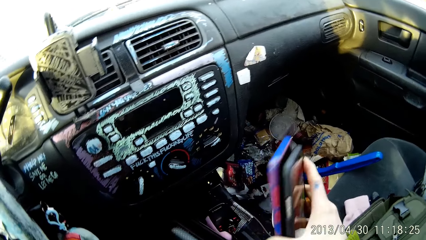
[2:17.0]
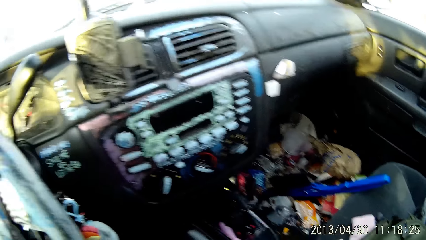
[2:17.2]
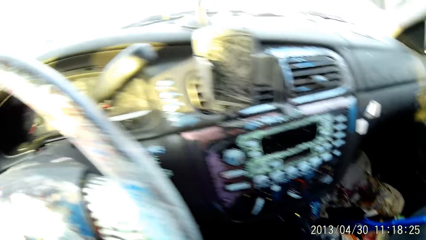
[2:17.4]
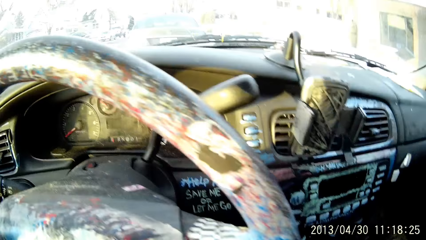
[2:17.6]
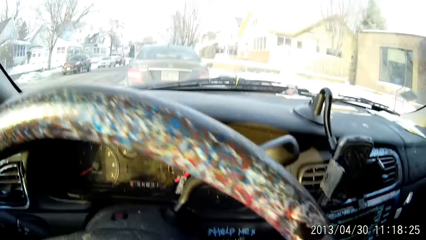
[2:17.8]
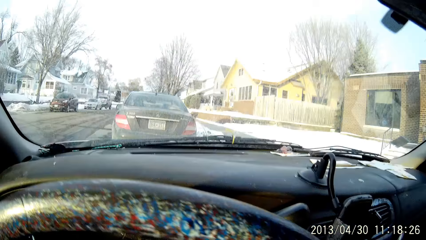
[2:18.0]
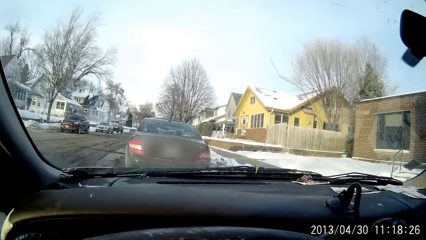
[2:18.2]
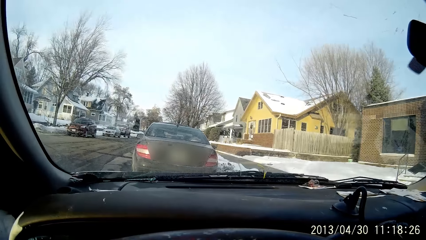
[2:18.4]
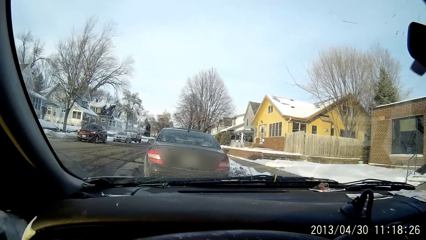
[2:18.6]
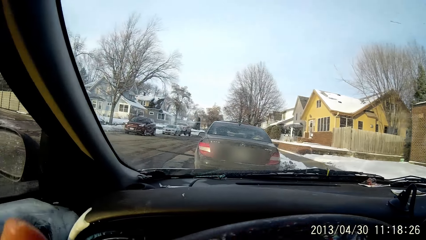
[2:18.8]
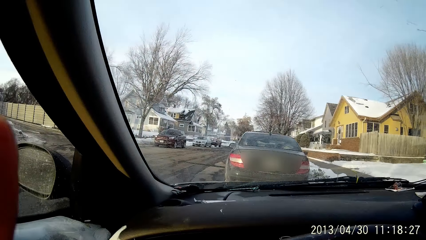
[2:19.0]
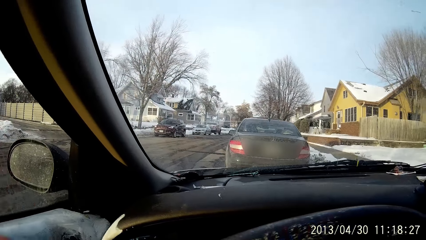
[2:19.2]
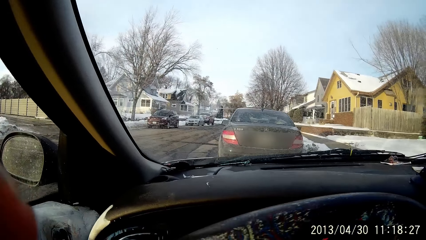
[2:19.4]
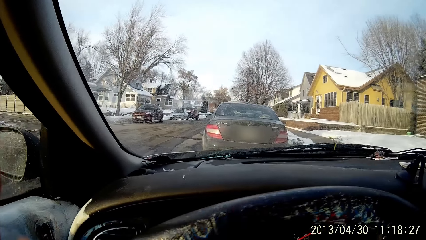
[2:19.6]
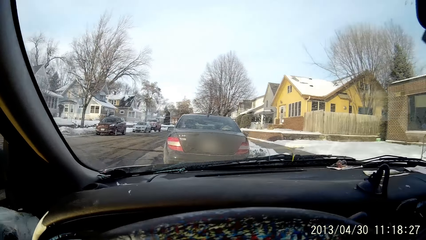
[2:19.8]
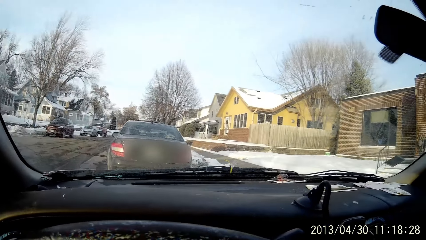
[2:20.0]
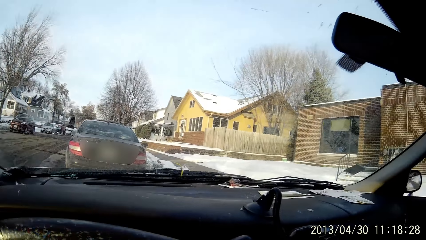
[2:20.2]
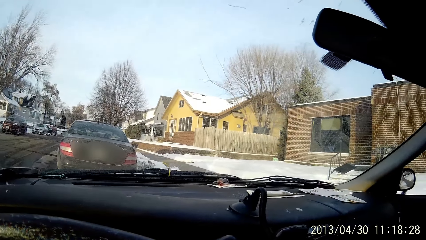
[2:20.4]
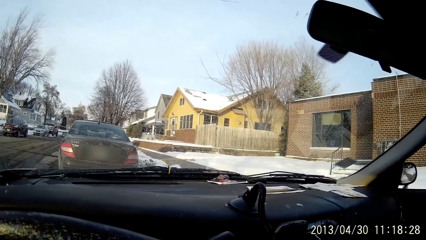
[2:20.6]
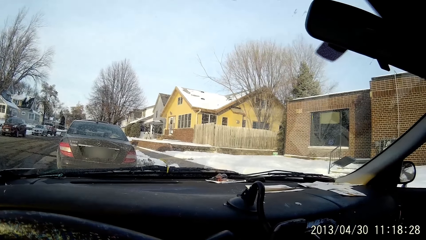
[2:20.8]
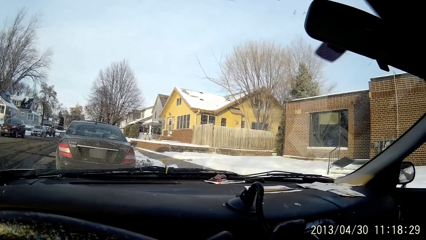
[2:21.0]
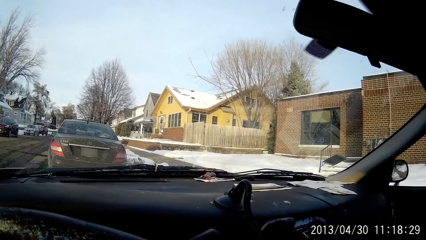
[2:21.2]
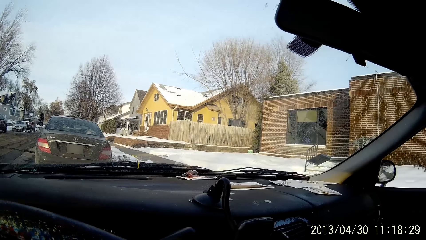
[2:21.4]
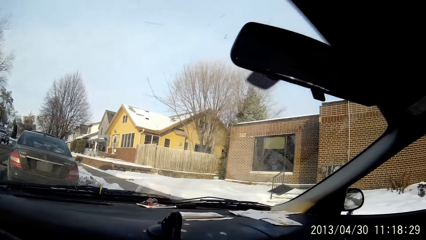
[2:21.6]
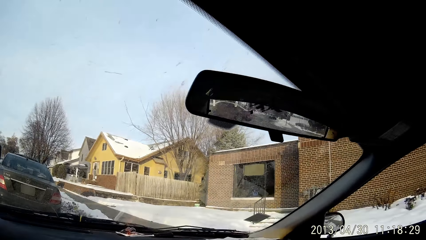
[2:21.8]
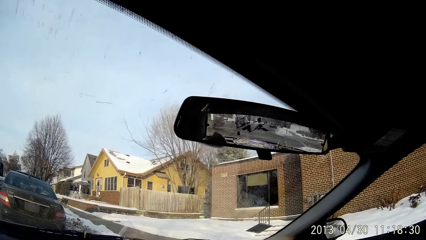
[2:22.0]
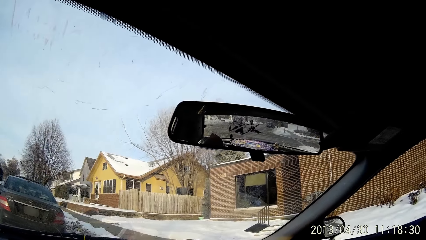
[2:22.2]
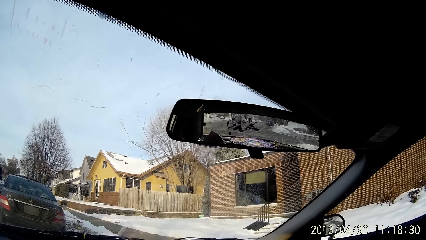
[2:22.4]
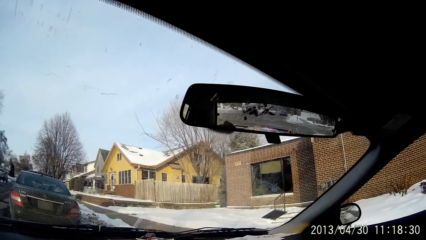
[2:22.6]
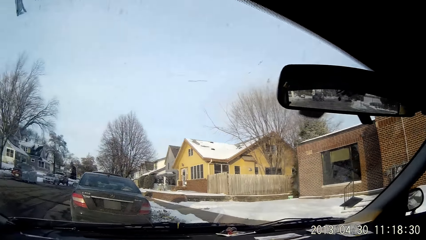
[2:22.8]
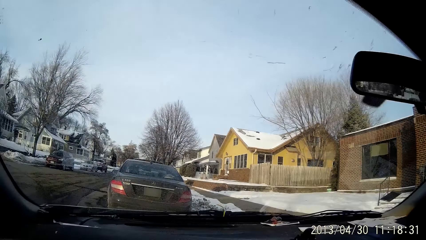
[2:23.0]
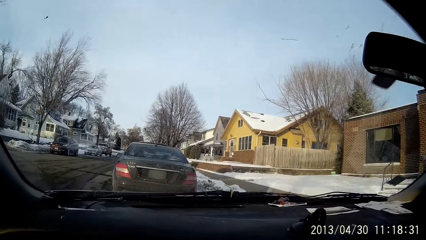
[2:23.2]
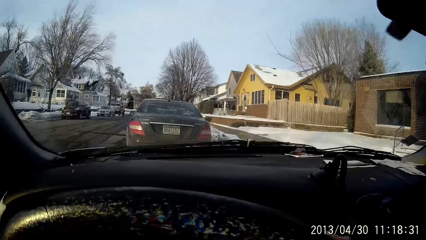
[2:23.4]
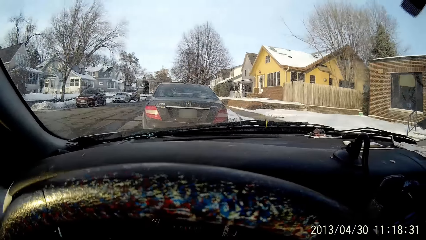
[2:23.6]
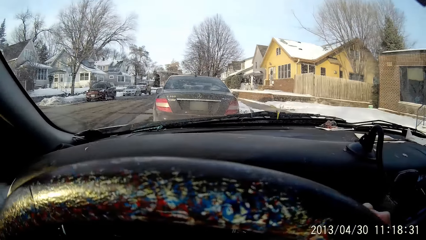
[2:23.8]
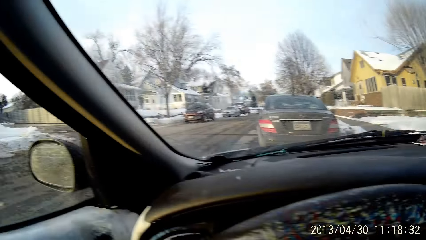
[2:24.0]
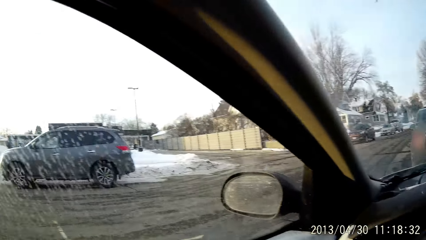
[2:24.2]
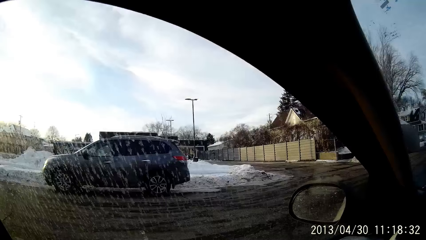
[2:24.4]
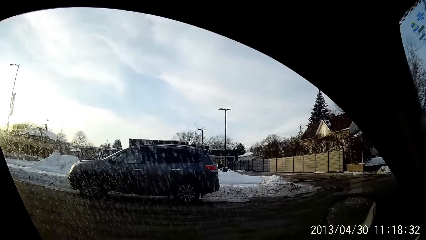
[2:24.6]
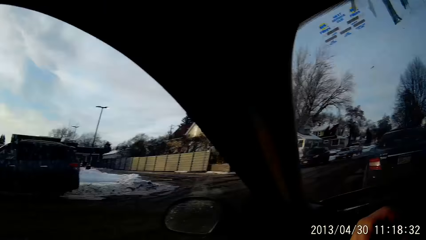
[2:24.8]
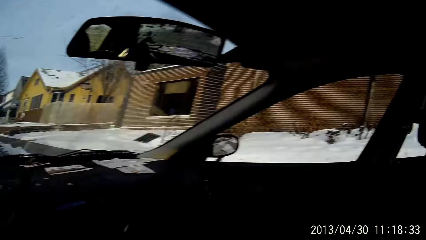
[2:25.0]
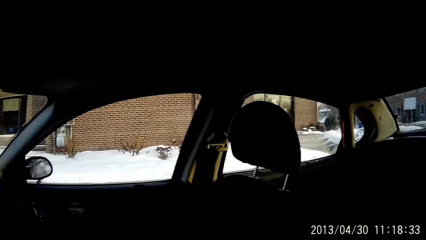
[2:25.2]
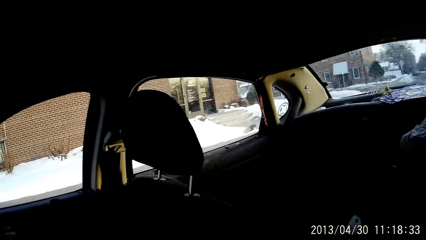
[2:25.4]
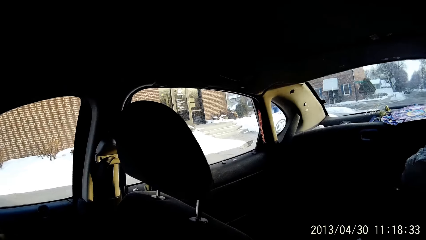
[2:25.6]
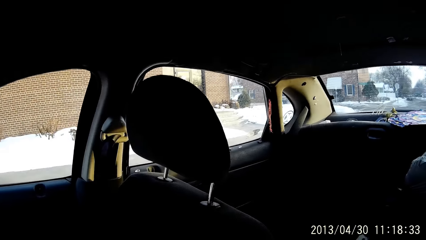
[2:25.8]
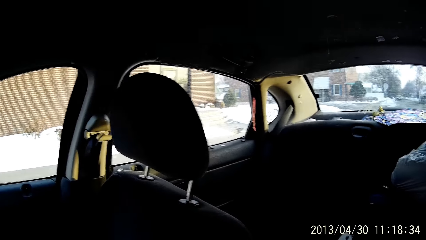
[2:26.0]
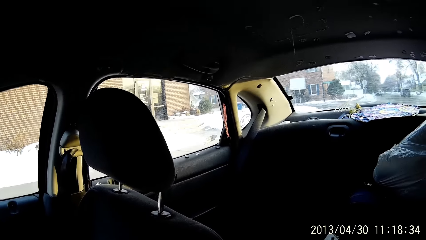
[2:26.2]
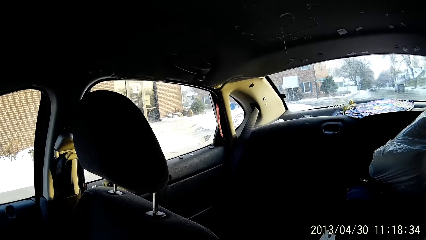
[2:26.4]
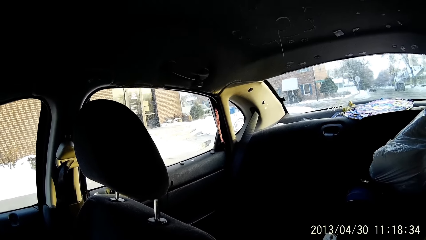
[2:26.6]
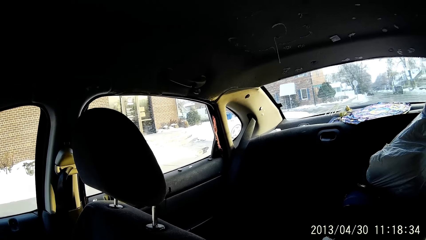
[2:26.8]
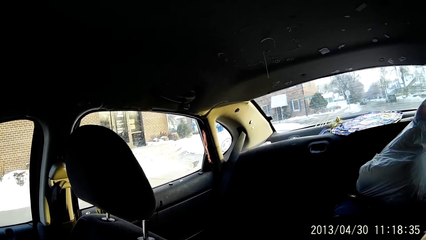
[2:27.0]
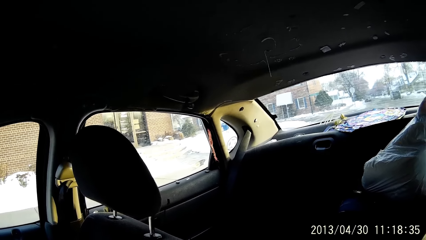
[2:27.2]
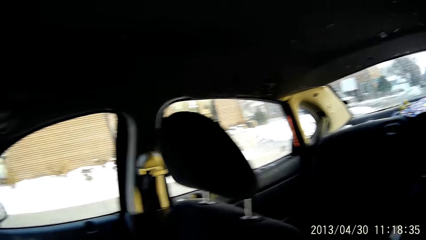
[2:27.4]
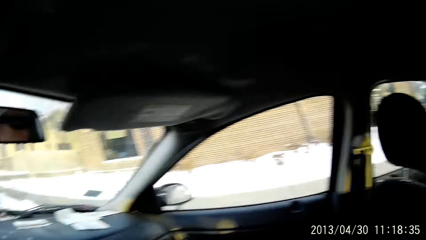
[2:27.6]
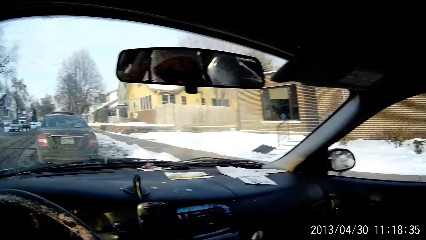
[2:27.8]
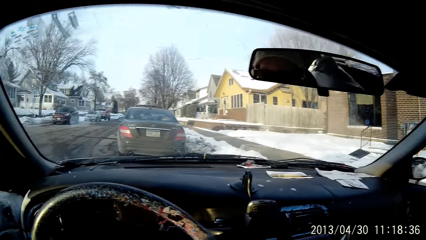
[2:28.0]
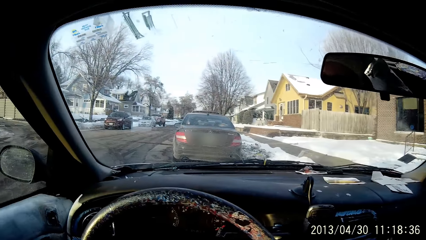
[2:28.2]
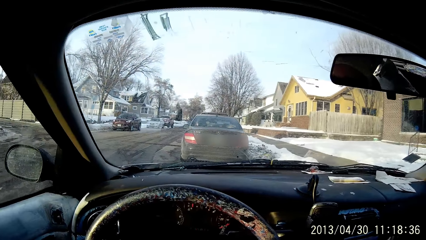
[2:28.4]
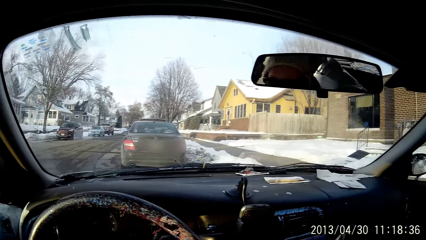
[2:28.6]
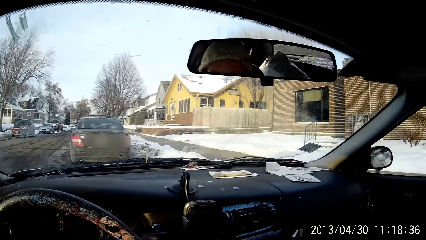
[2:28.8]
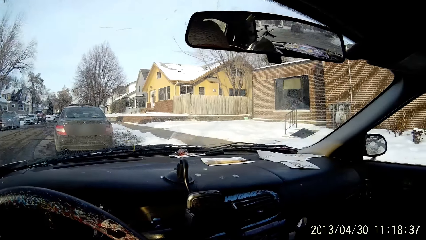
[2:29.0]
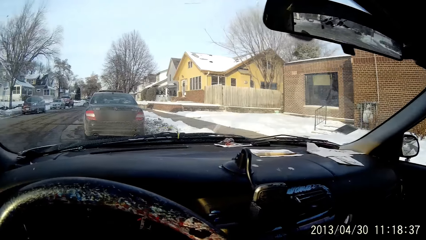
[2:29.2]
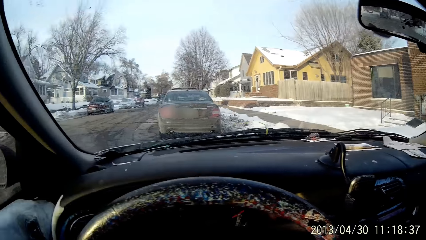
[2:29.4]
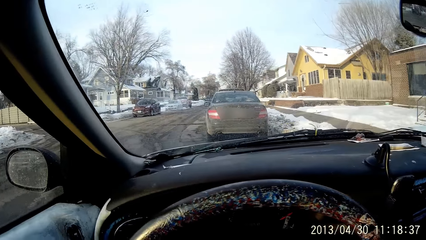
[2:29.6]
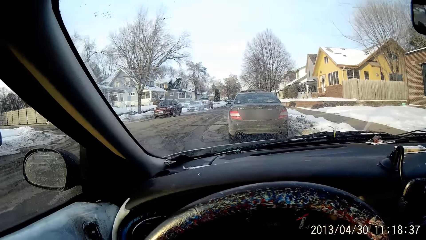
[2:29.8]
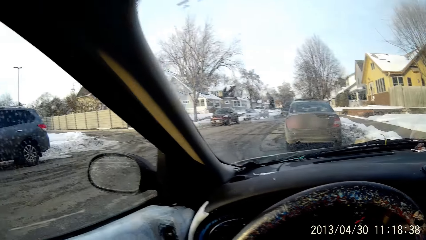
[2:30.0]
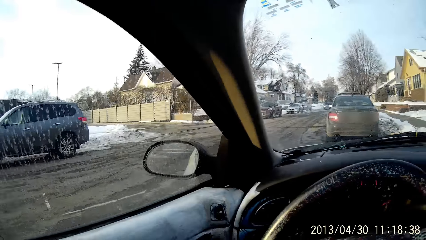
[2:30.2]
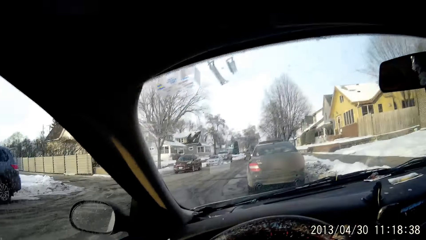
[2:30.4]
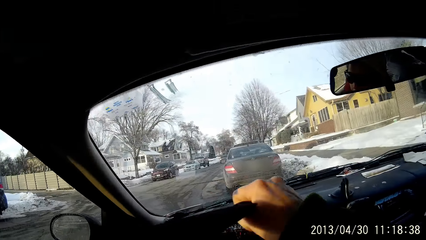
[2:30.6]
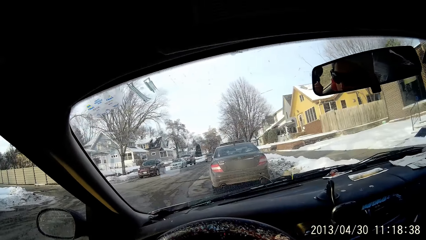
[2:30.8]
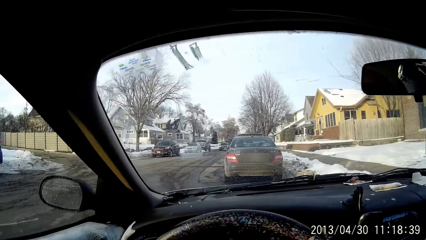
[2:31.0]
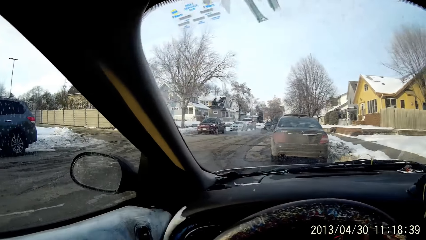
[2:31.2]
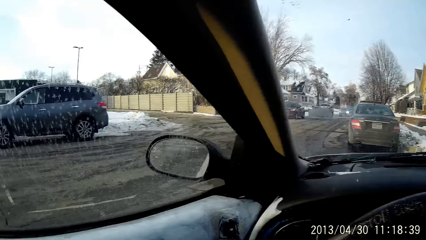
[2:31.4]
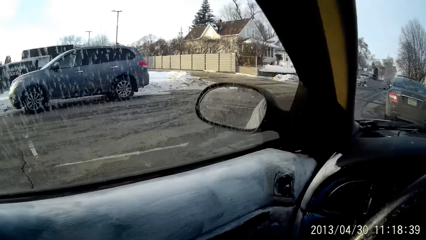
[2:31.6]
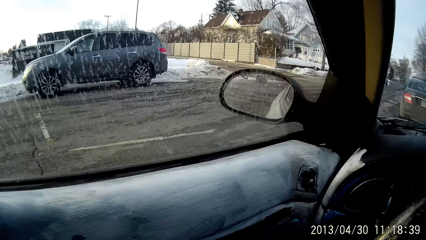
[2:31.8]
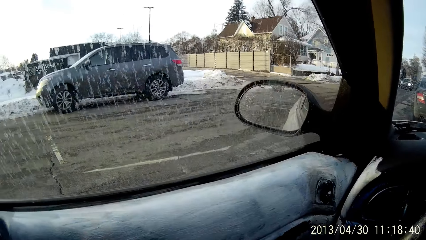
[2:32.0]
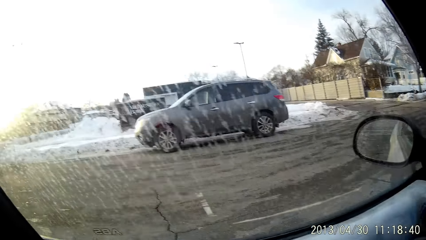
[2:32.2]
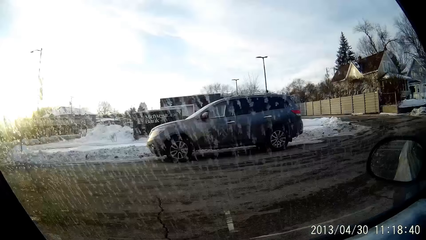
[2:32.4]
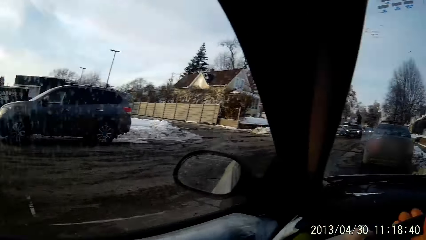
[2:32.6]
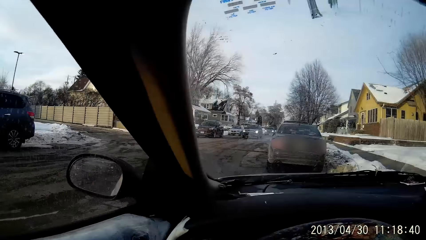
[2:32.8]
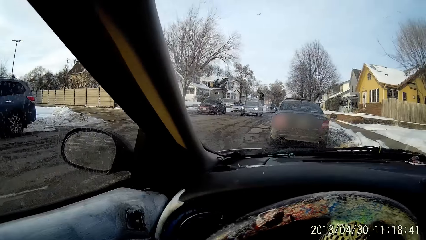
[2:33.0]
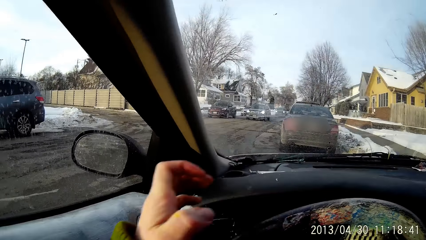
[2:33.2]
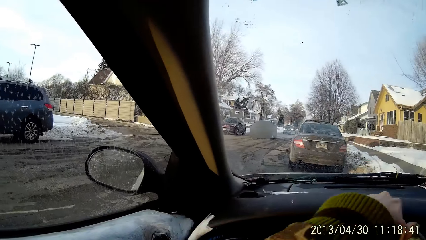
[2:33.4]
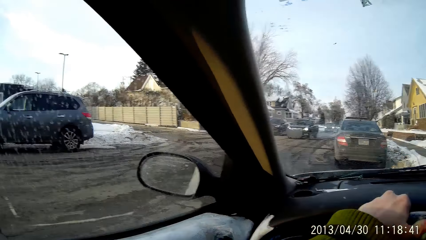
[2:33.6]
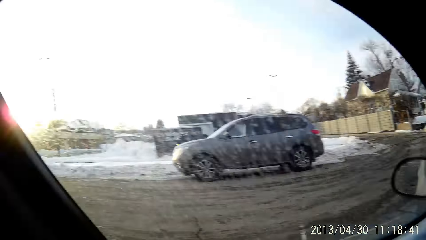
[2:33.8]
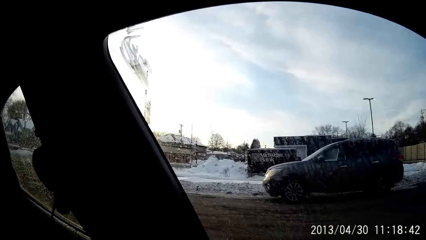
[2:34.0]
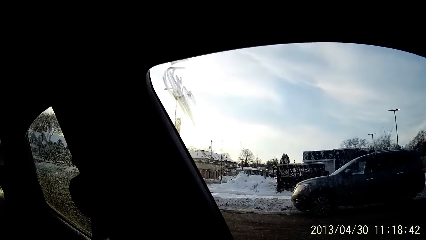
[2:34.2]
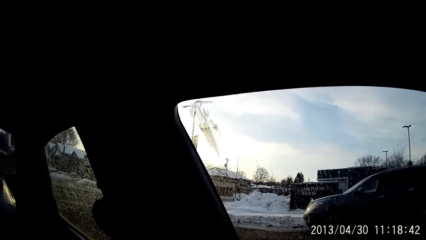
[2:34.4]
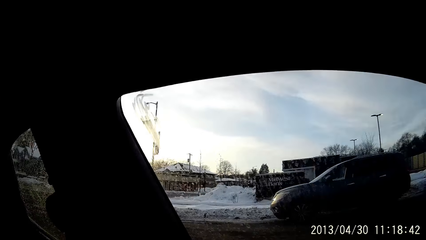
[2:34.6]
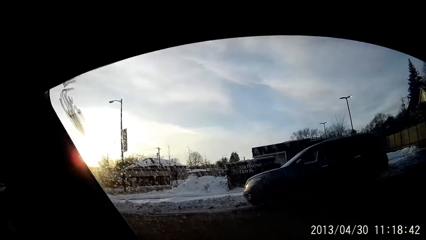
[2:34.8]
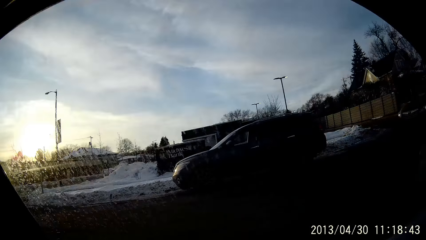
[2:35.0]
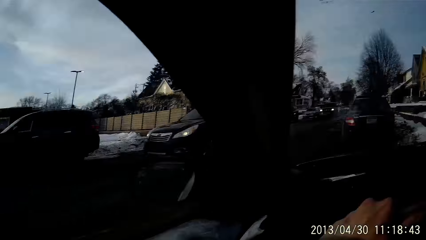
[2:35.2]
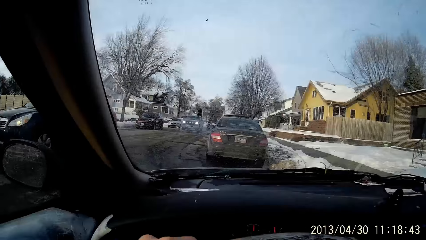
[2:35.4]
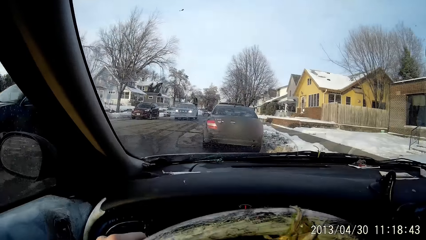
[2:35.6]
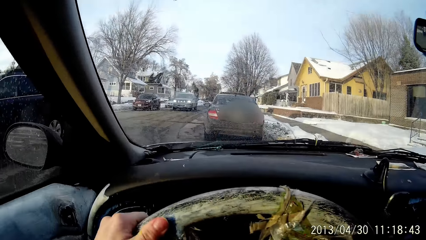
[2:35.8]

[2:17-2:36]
The camera wearer passes the black mobile phone from her left hand to her right hand. She passes the red mobile phone from her left hand to her right hand. She picks up the phone. She looks through the window. She looks around the car. She drives the car. She looks through the window. She drives the car.
